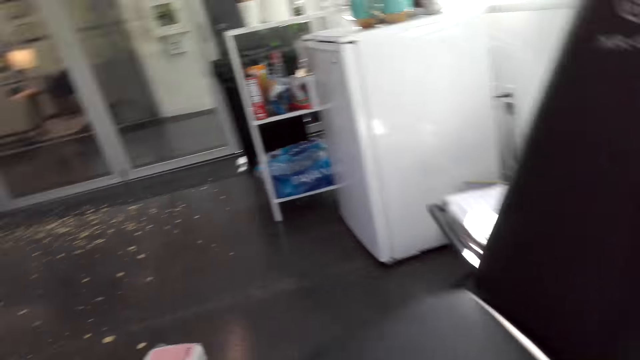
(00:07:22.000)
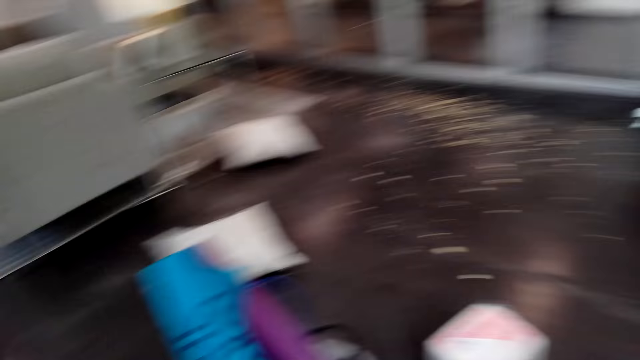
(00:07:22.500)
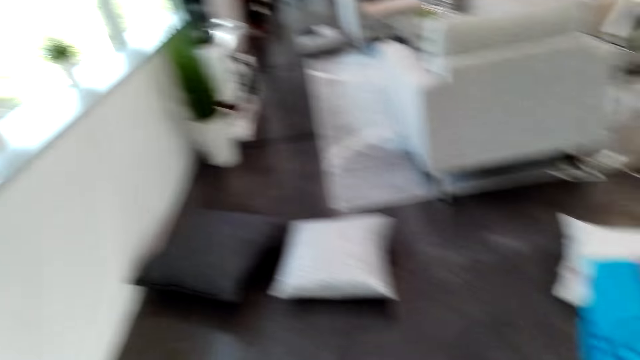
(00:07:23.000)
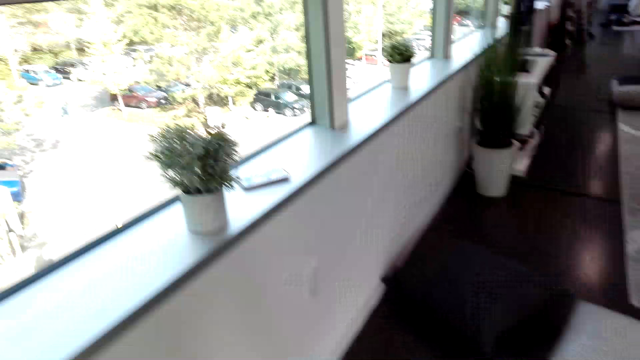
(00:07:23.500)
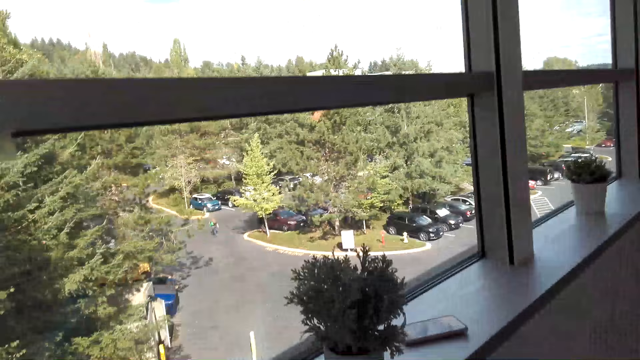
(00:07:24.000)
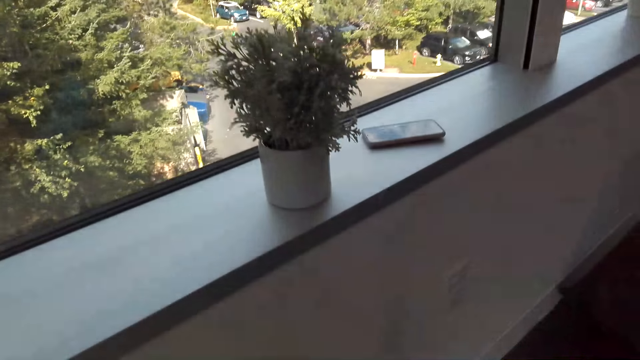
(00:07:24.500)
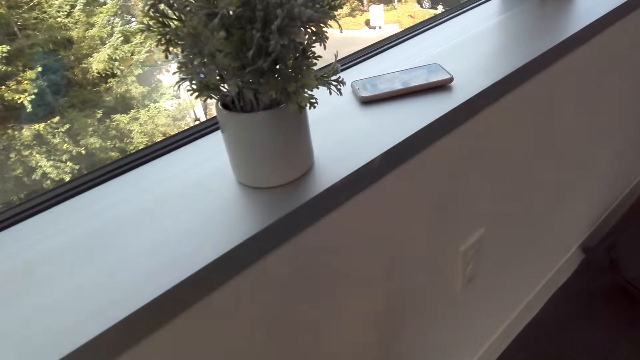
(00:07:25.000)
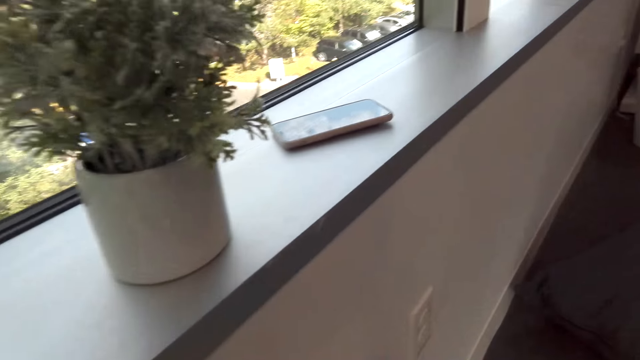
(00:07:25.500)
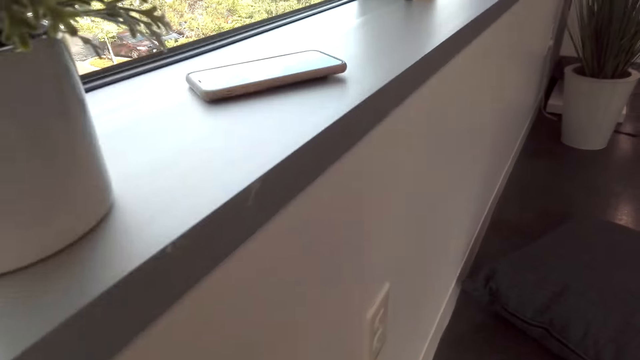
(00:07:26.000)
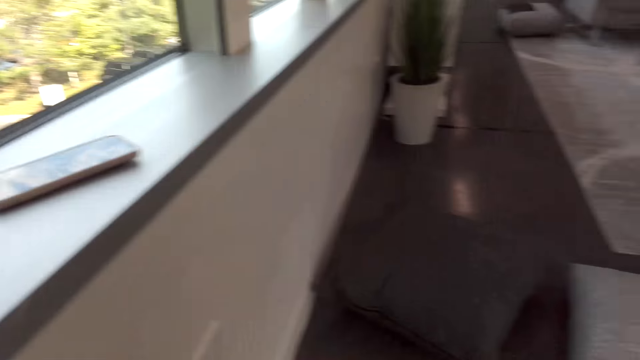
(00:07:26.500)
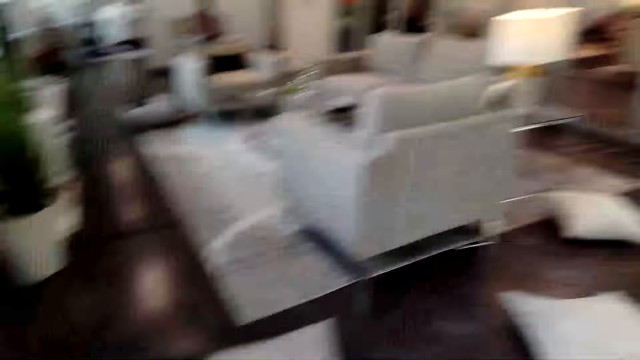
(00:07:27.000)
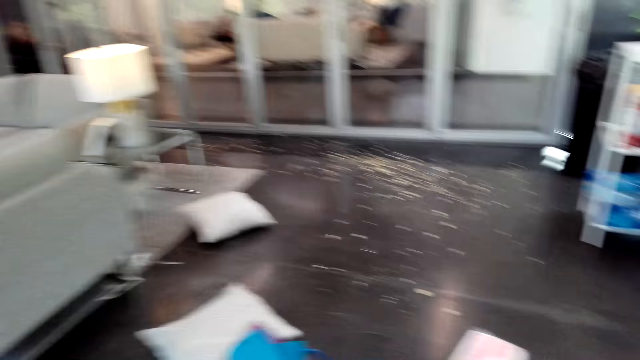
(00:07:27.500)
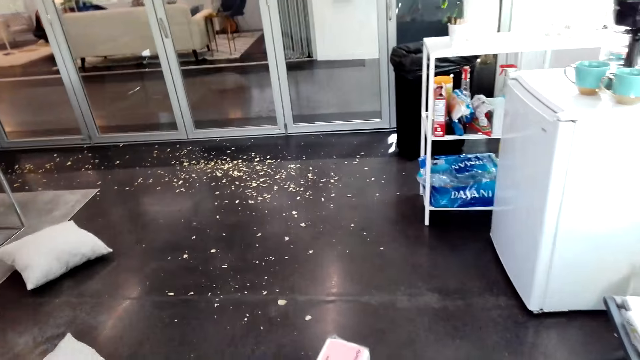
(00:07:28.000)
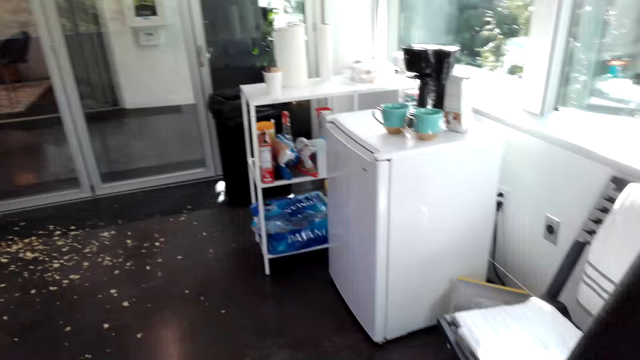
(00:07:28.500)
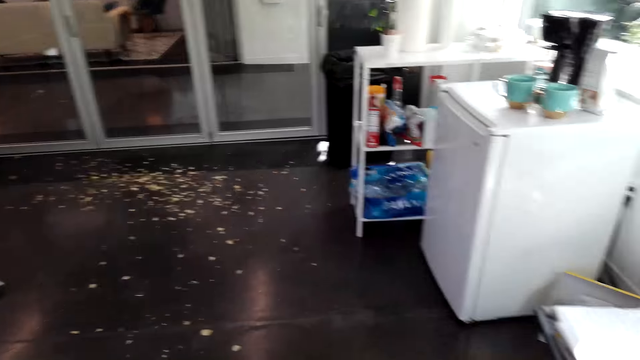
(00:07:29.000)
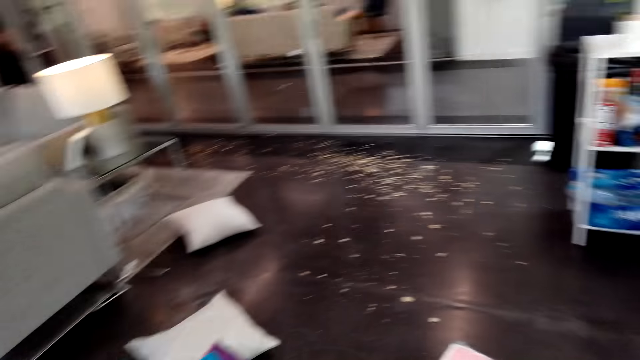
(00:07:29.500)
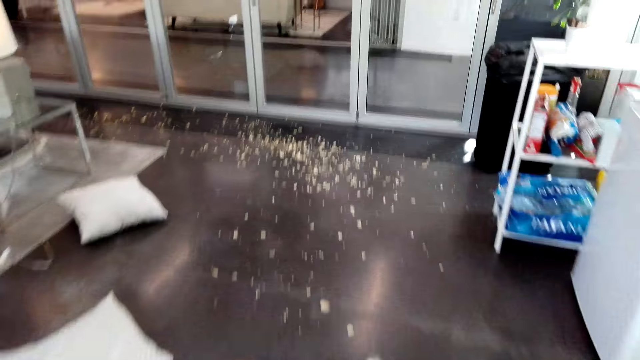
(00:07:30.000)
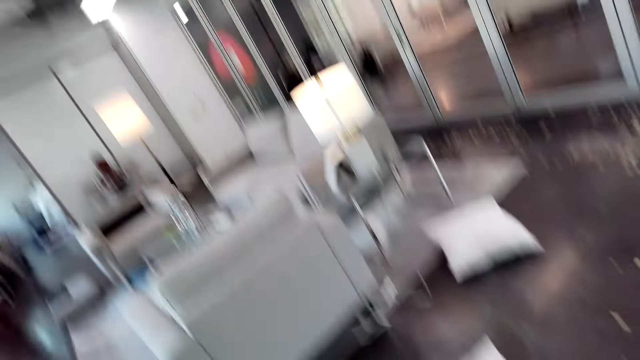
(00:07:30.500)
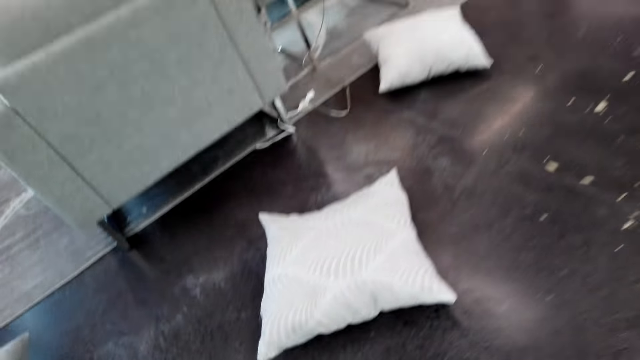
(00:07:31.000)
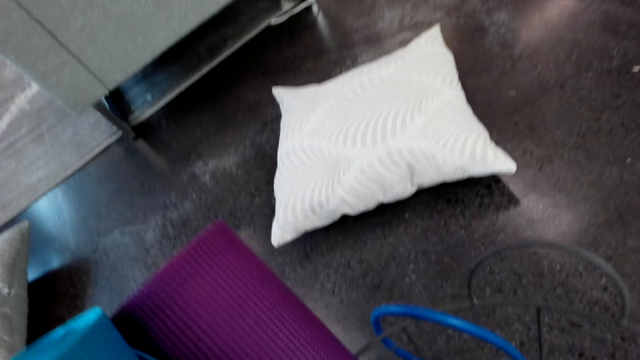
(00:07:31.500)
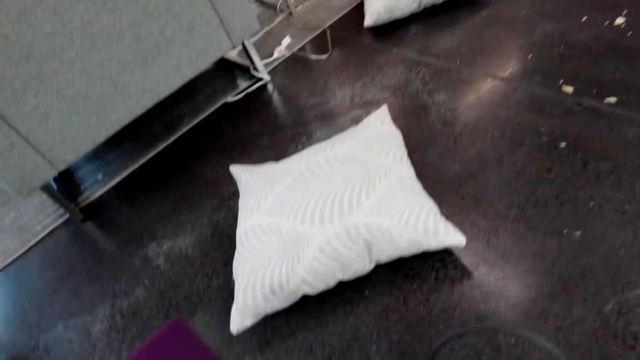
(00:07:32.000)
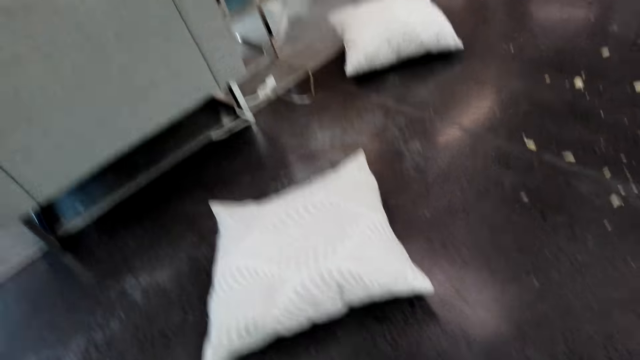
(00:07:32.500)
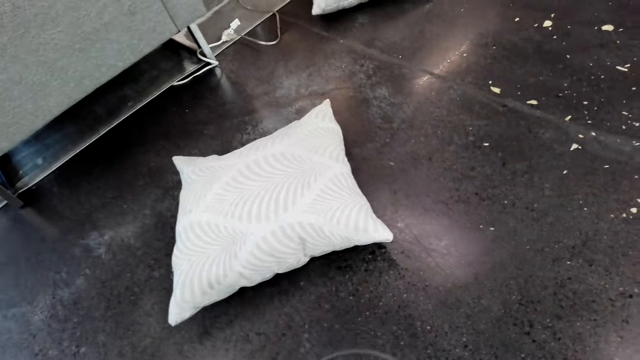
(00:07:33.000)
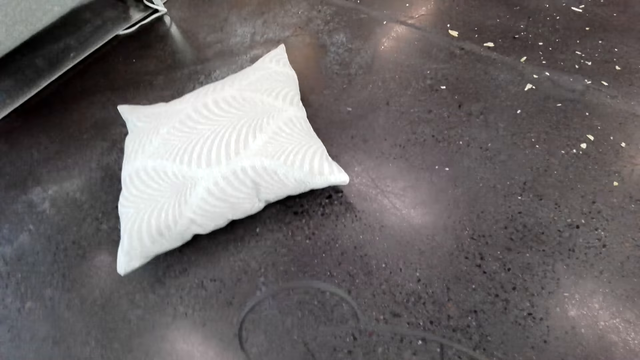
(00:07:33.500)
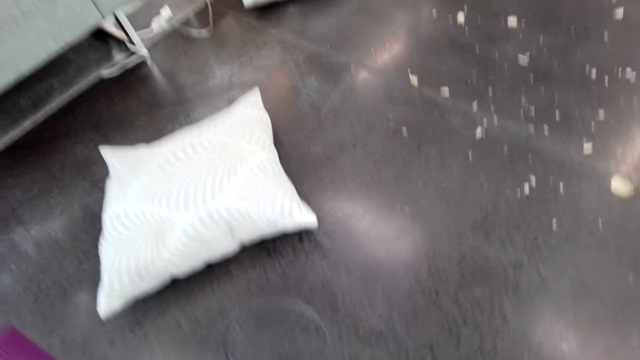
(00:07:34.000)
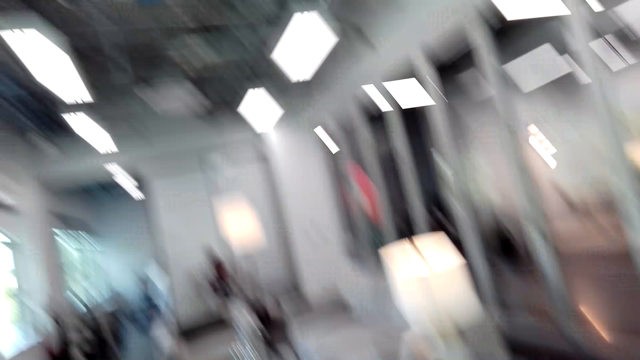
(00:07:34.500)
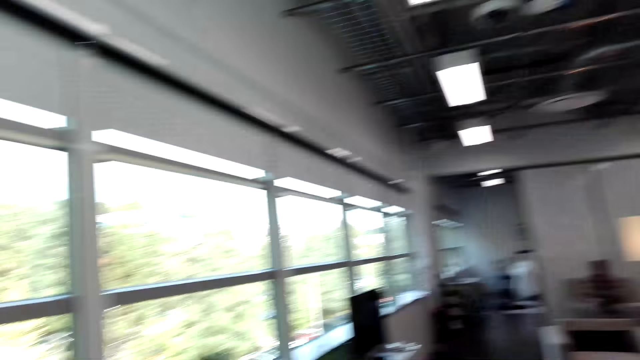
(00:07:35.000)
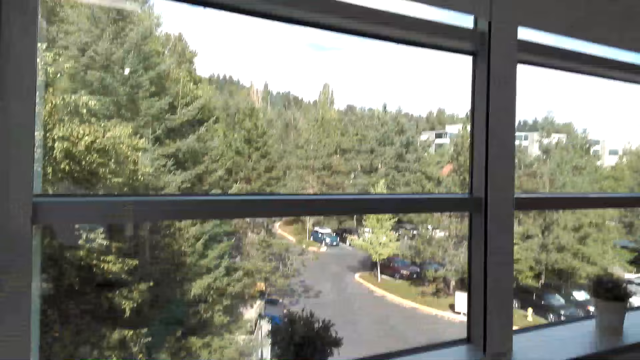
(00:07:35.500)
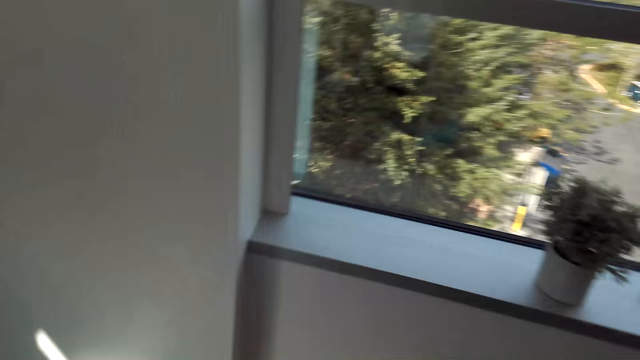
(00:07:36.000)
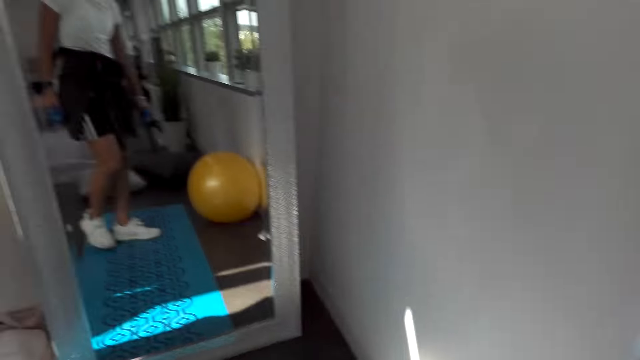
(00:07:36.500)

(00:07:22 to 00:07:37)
The camera wearer looks around the house. A man converses with the camera wearer. The camera wearer converses with the man. The man converses with the camera wearer. The camera wearer picks up something. They move a skipping rope. They converse with the man.

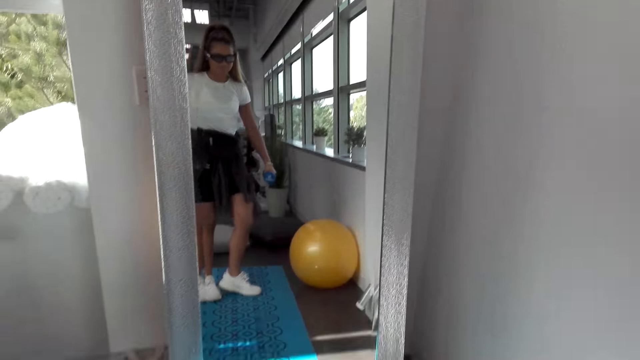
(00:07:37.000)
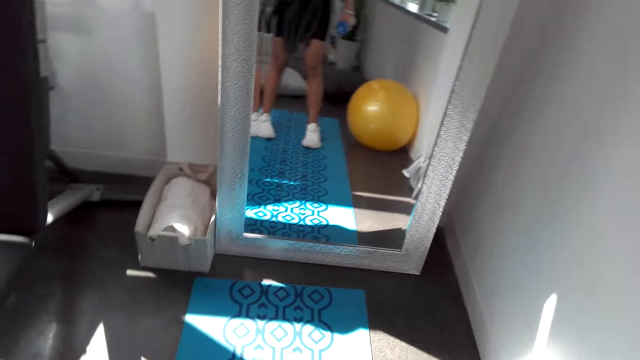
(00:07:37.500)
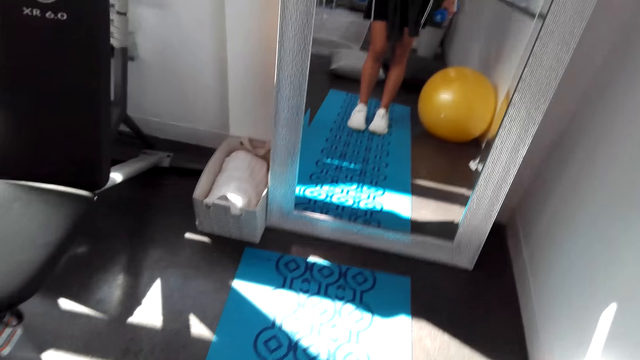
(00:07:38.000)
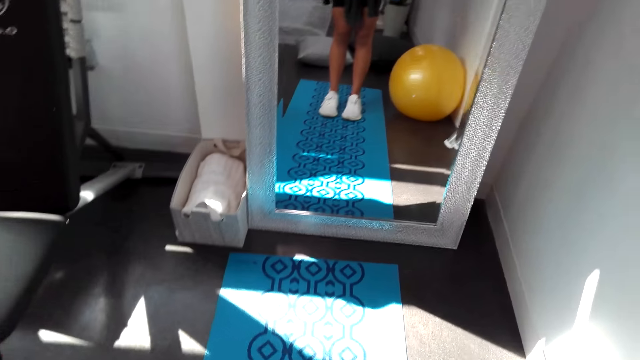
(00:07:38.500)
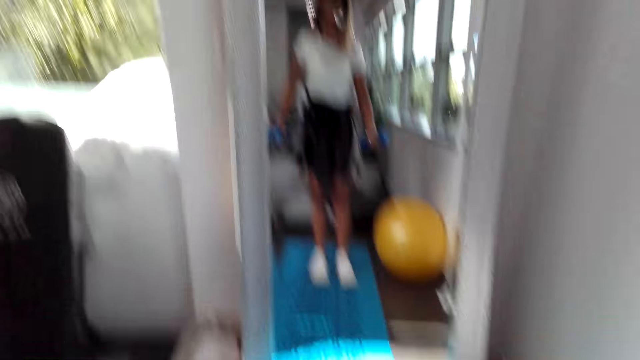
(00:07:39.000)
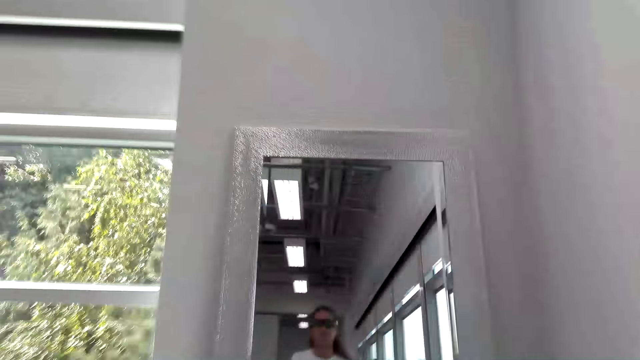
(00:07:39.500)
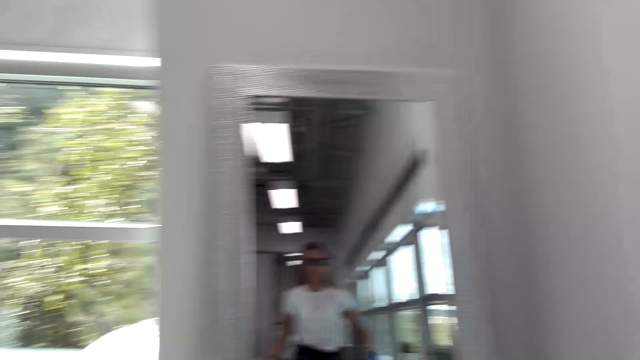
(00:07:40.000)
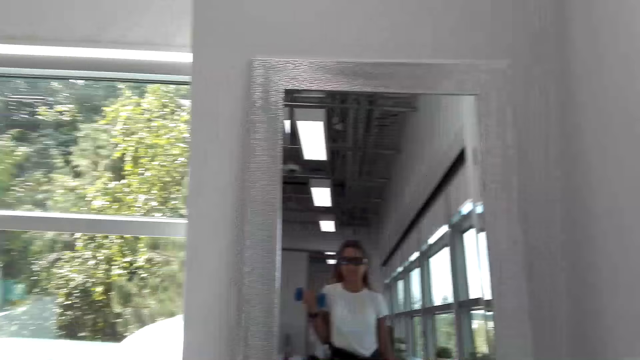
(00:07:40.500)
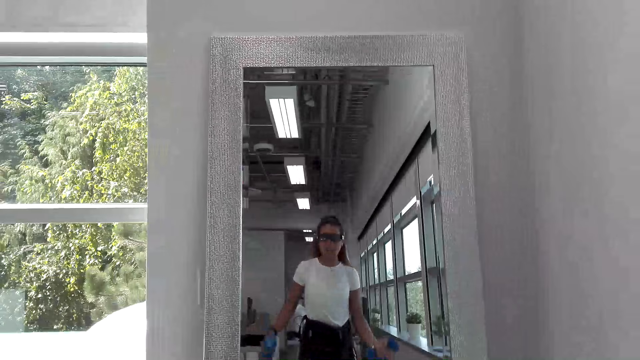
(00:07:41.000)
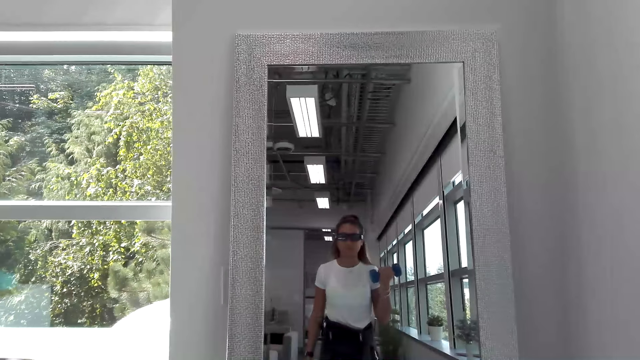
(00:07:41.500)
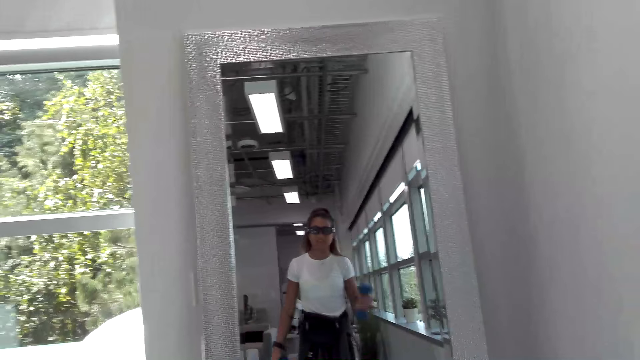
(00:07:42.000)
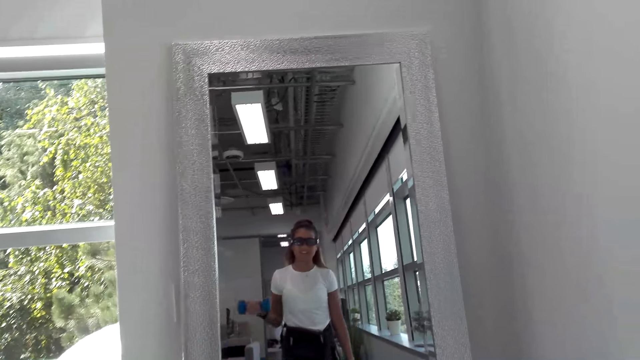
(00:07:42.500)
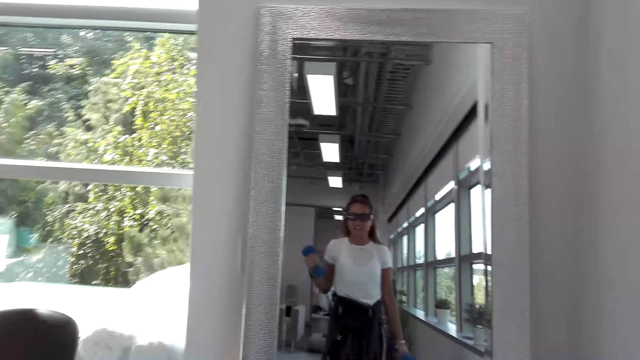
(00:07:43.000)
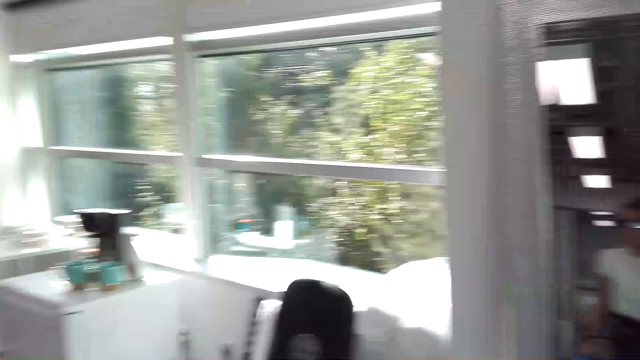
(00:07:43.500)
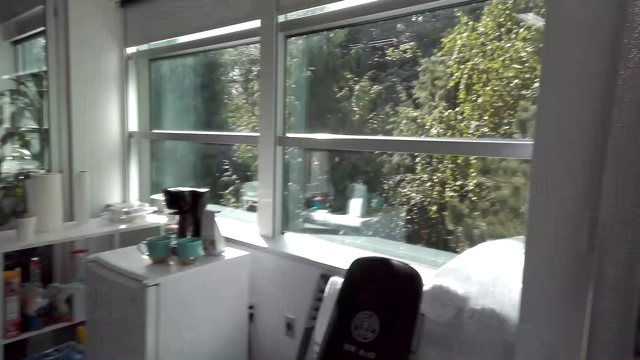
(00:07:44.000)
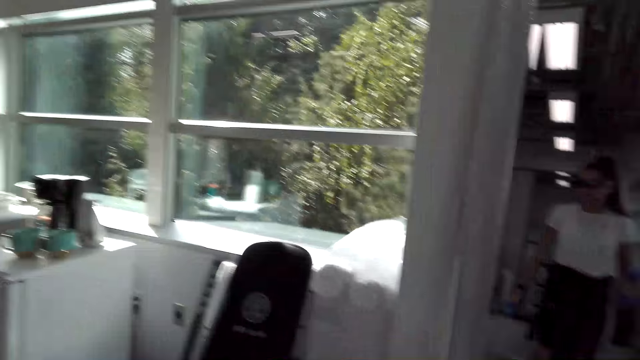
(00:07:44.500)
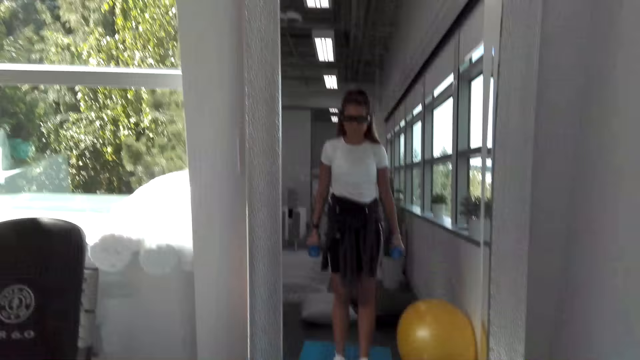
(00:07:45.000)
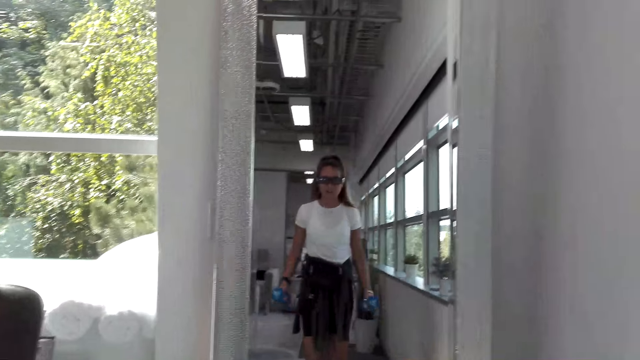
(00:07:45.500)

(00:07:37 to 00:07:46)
The camera wearer exercises with dumbbells. A man converses with the camera wearer.
